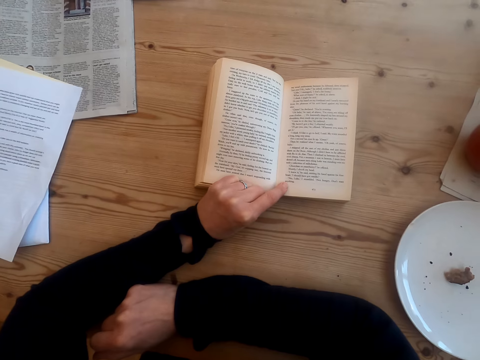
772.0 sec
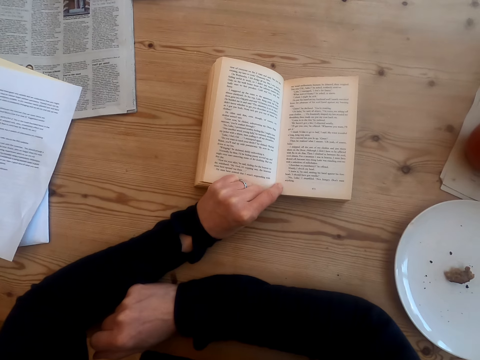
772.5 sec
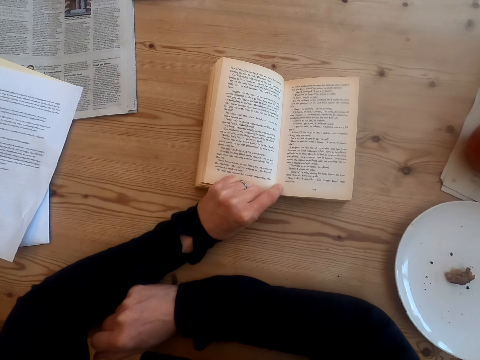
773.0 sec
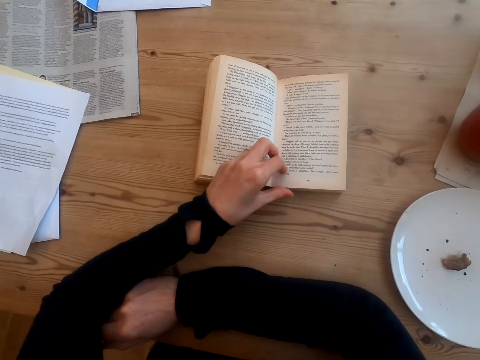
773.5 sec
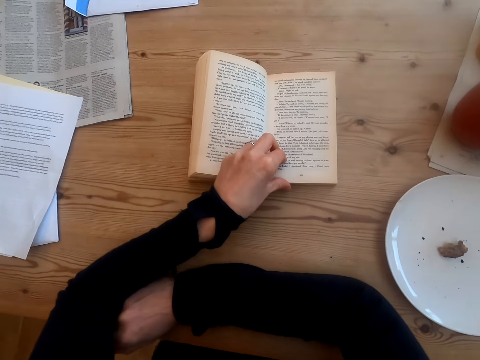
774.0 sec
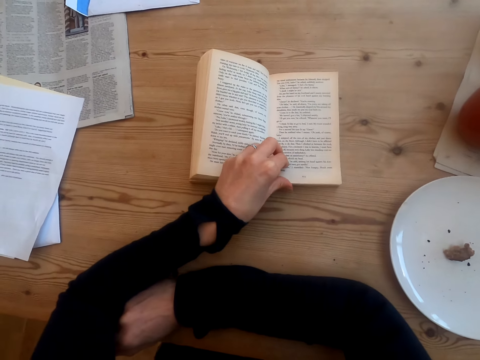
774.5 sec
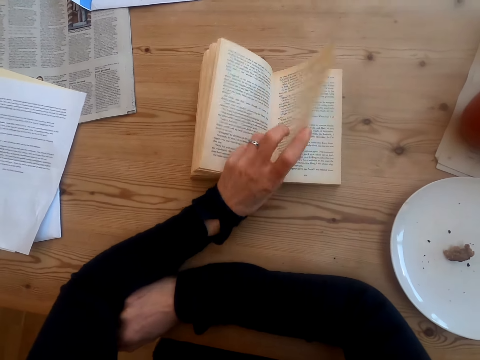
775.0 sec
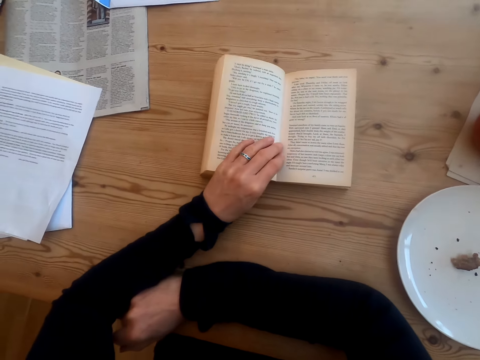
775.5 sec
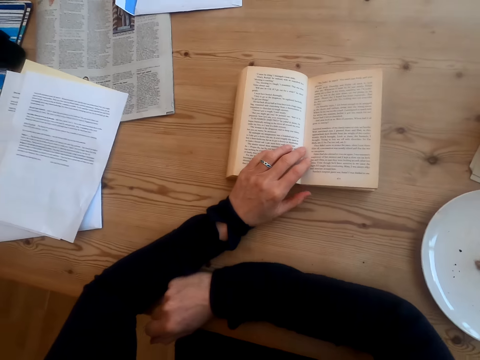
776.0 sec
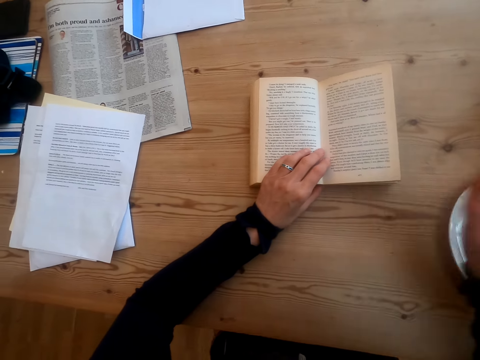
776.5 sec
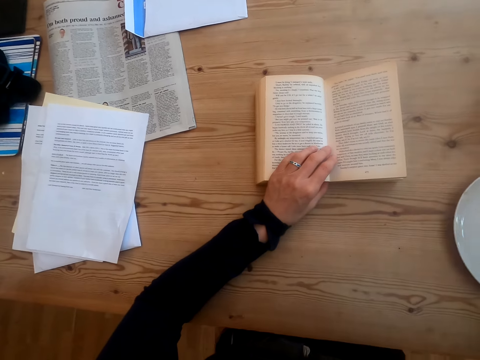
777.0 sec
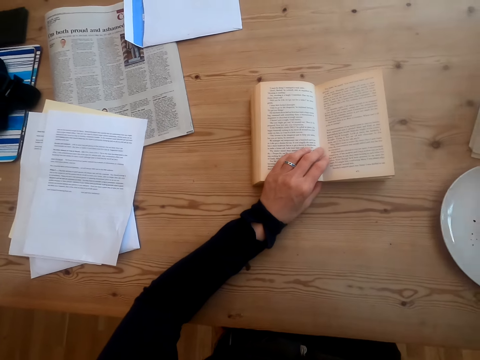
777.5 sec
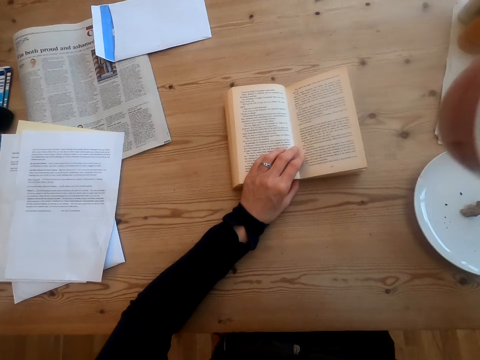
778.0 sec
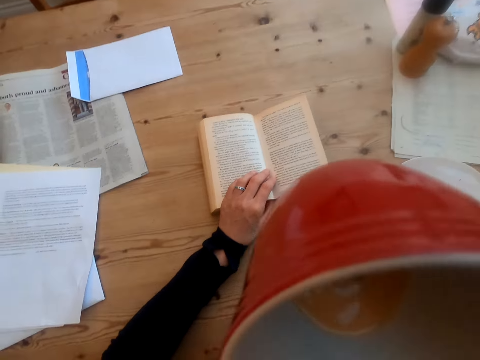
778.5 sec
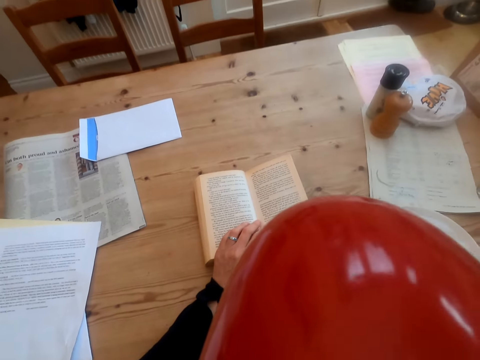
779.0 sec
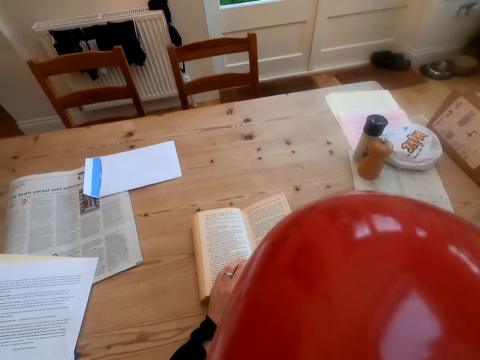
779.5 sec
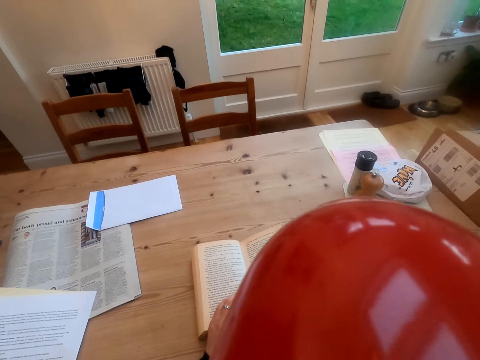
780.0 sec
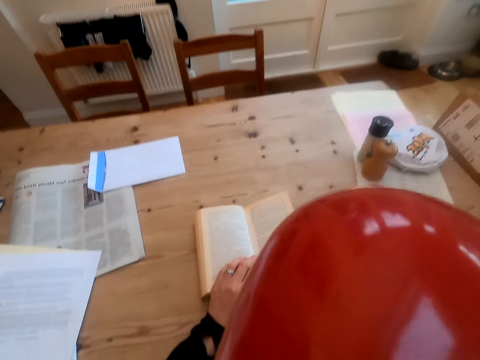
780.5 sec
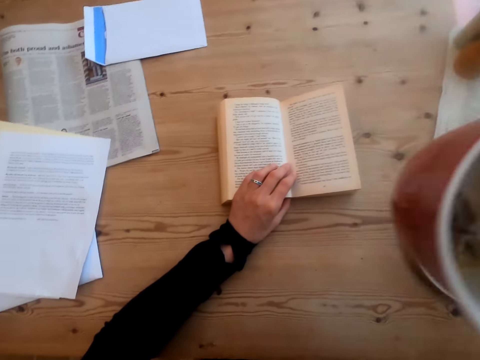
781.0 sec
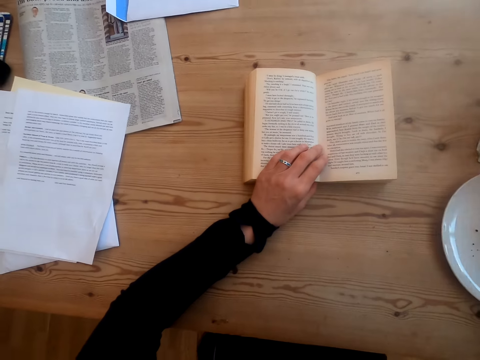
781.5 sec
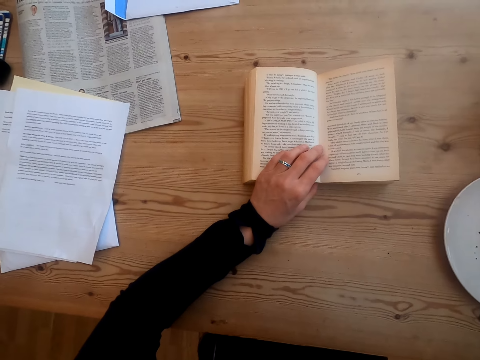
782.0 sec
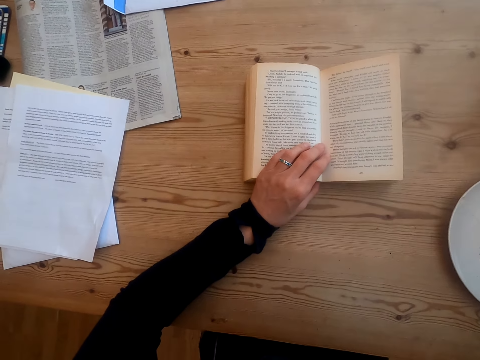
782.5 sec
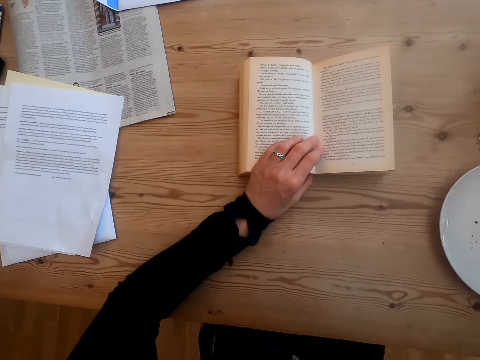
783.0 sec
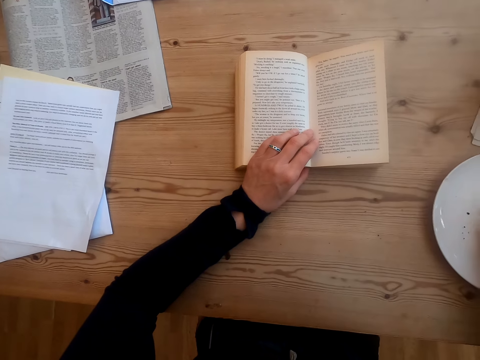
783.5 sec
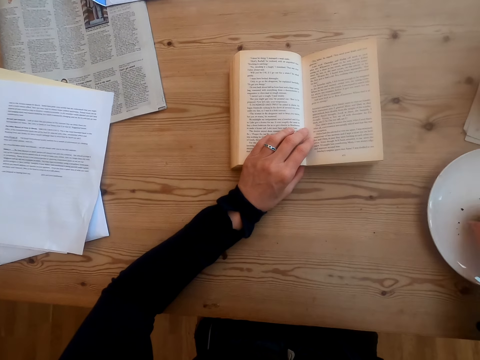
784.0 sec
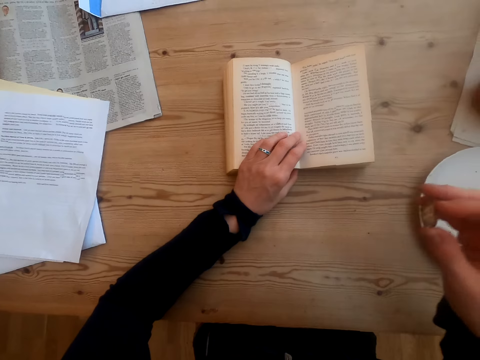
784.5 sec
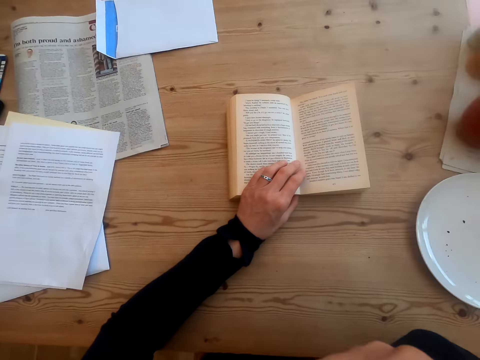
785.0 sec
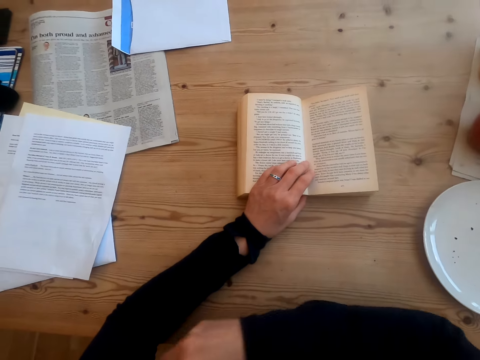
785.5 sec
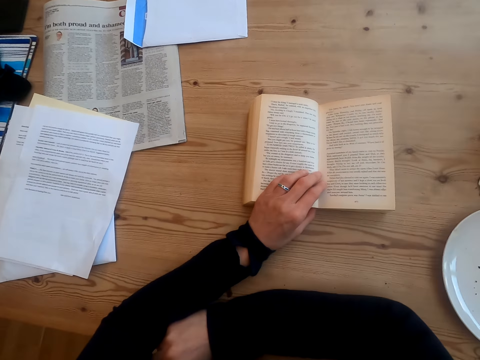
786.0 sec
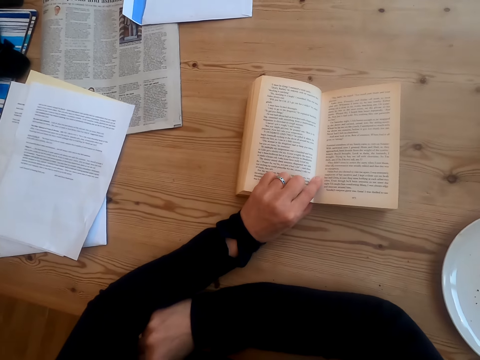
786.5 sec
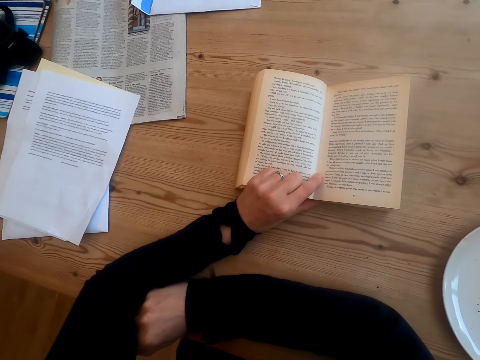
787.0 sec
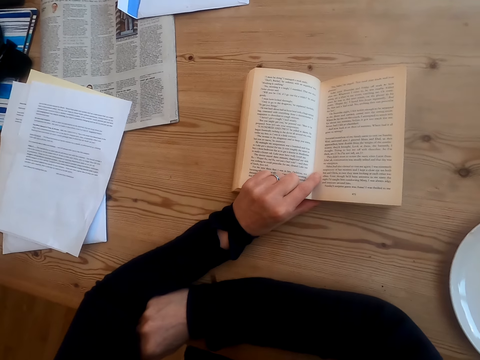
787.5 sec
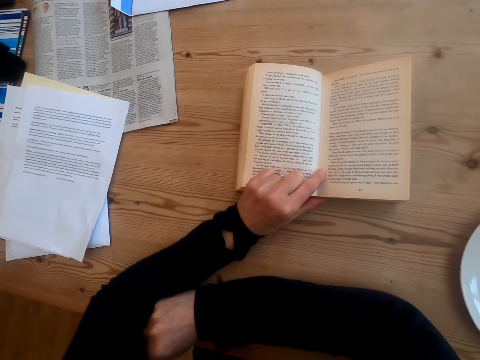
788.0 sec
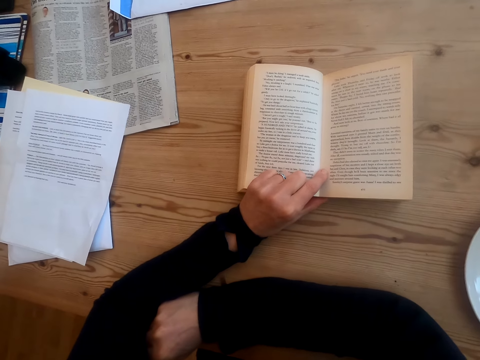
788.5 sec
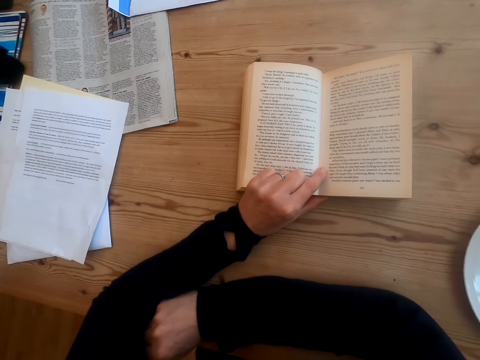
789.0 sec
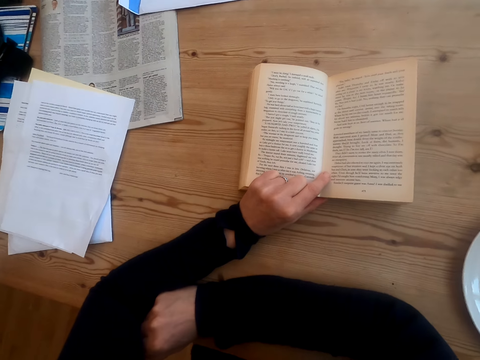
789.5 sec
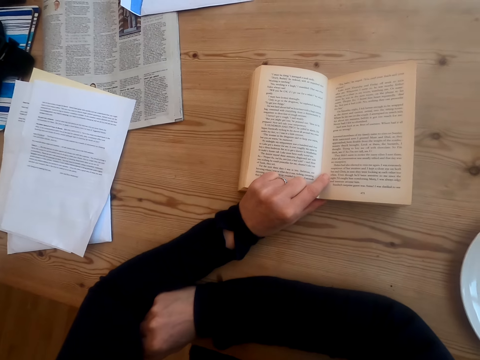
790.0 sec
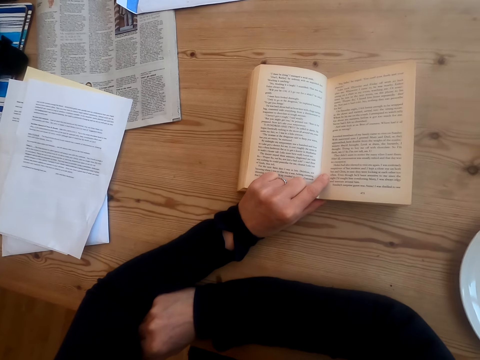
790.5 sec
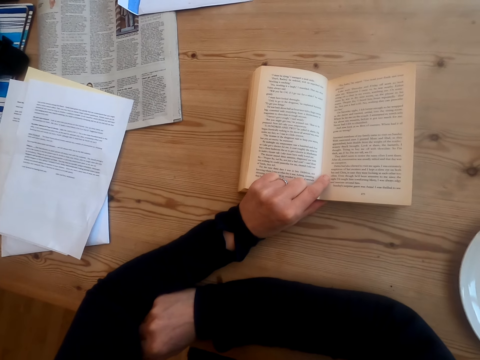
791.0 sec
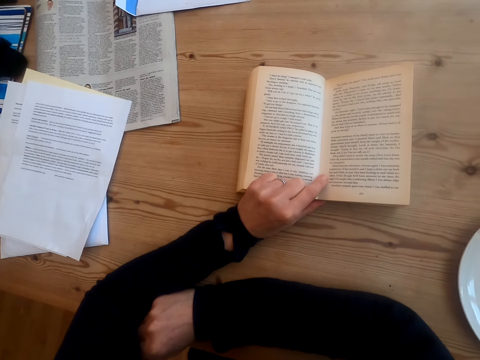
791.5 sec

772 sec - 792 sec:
The camera wearer turns a book page. They move a hand. They read a book. They pick up a cup of tea on the table. They drink the tea. They put the cup of tea on the table. They pick up something on the plate. They eat a cookie. They bite something. They place a hand on the table. They read the book.

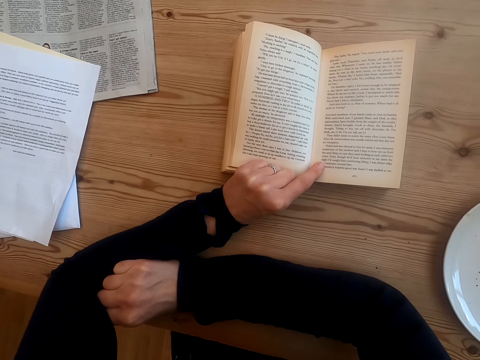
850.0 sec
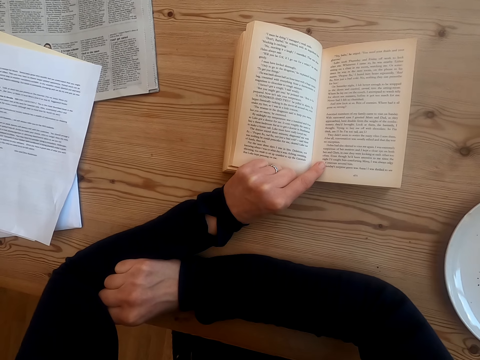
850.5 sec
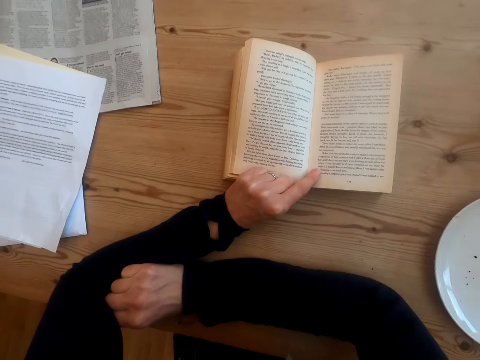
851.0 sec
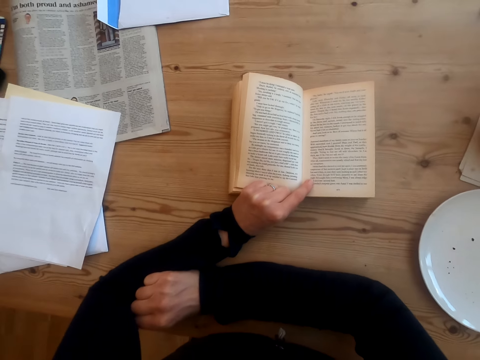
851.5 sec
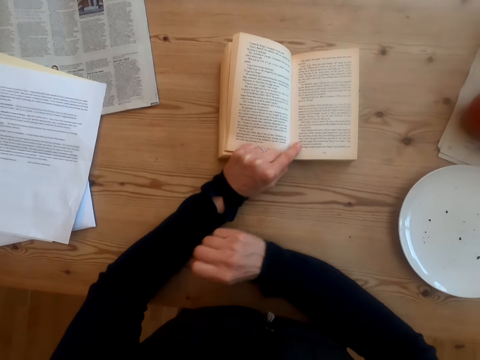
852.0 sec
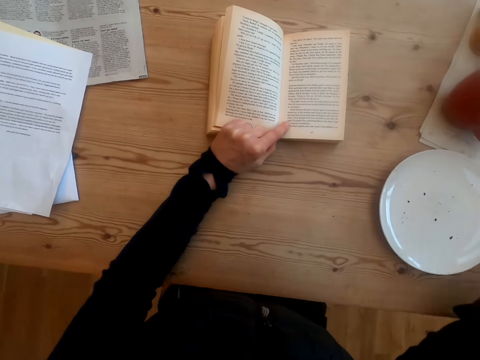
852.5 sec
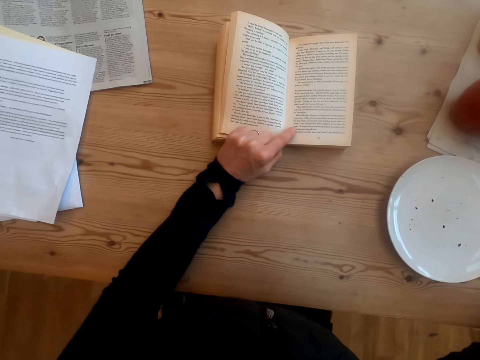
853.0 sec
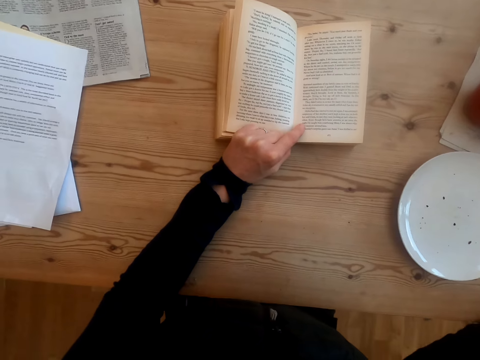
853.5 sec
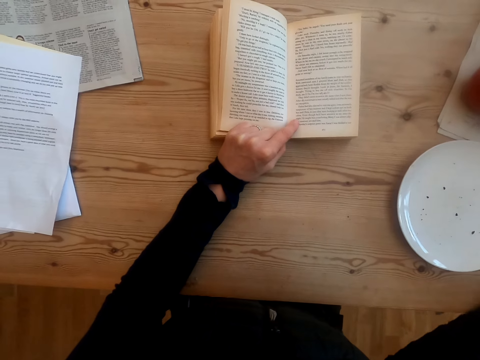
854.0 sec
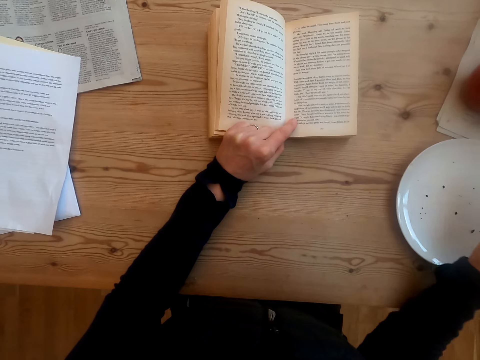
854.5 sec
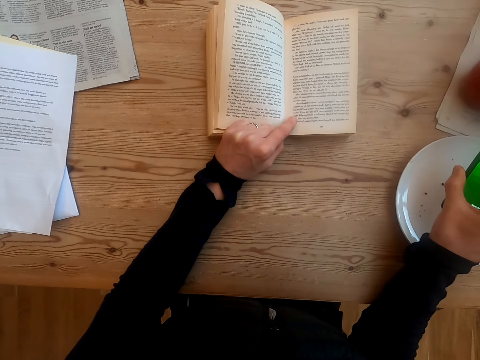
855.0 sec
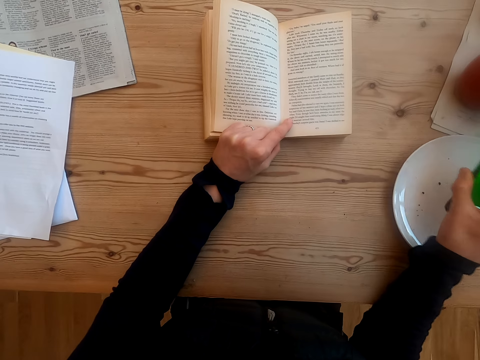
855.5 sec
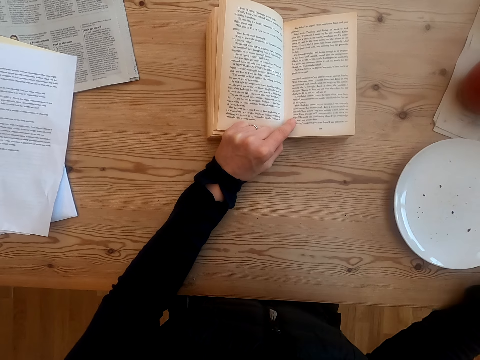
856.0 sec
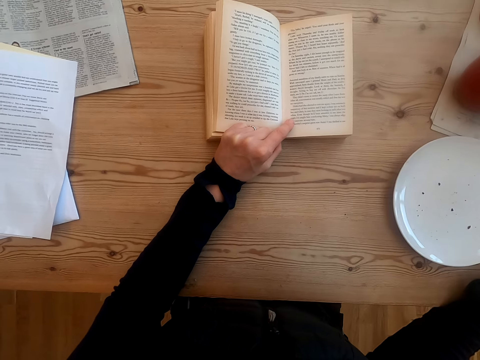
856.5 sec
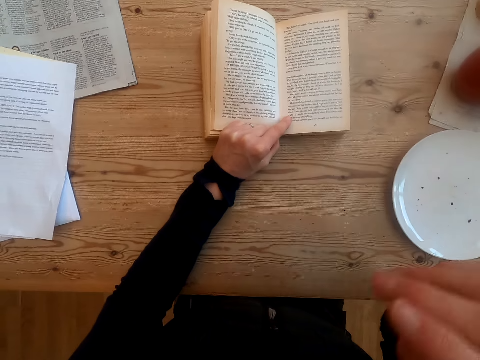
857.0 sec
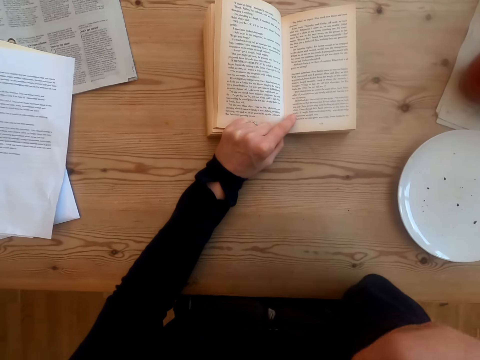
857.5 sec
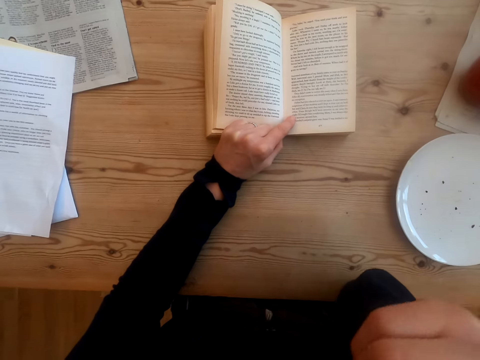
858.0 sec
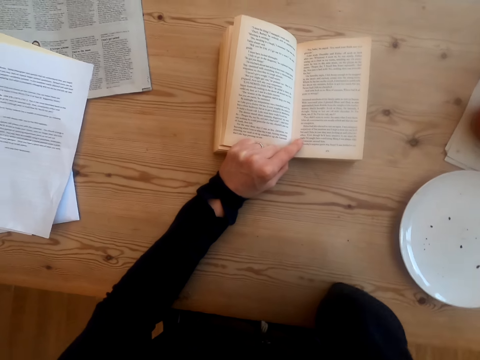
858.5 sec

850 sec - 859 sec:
The camera wearer moves around. They pick up a mobile phone on the table. They look at the mobile phone. They put the mobile phone on the table. They move a hand. They eat something.
